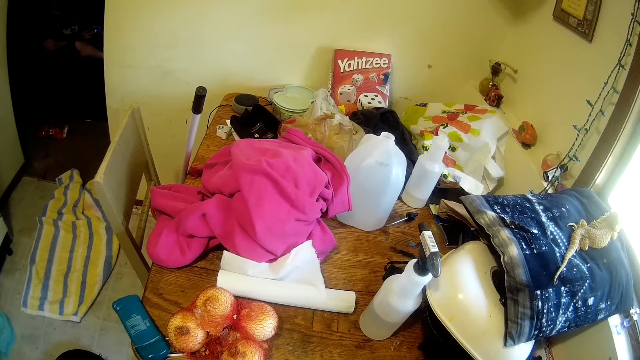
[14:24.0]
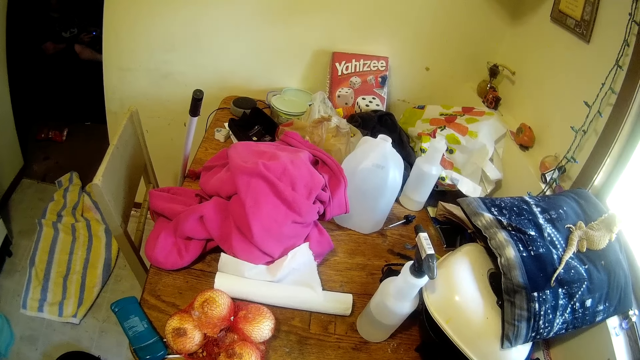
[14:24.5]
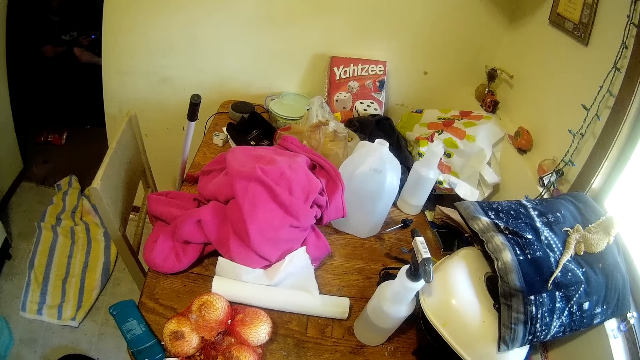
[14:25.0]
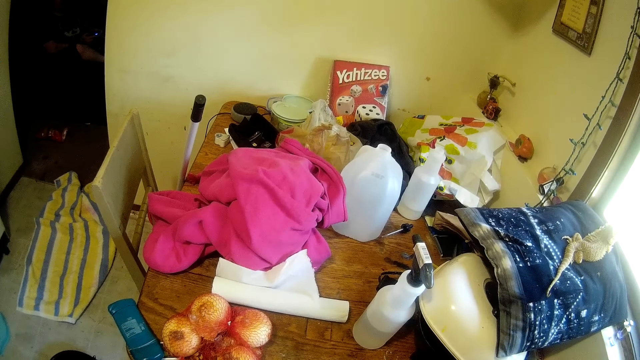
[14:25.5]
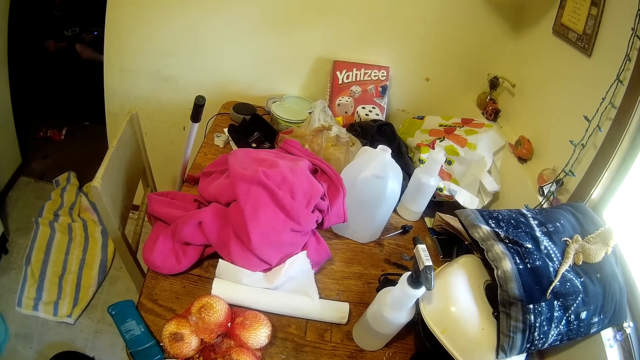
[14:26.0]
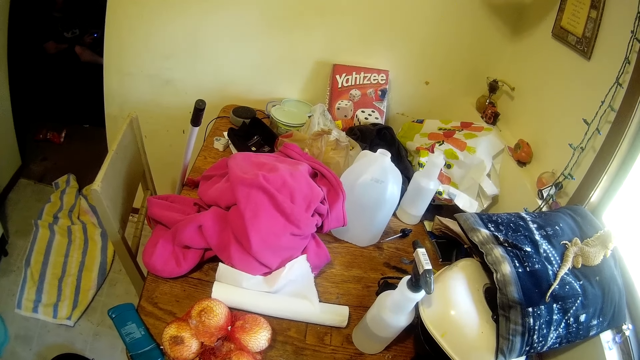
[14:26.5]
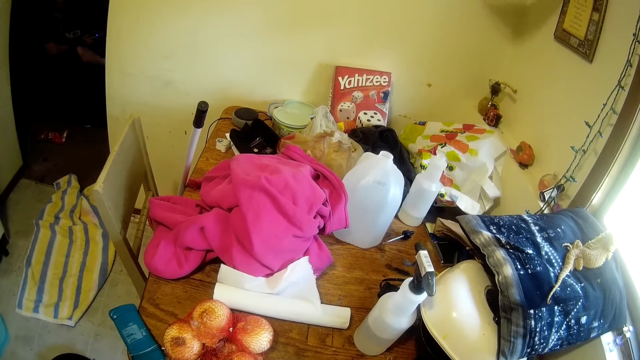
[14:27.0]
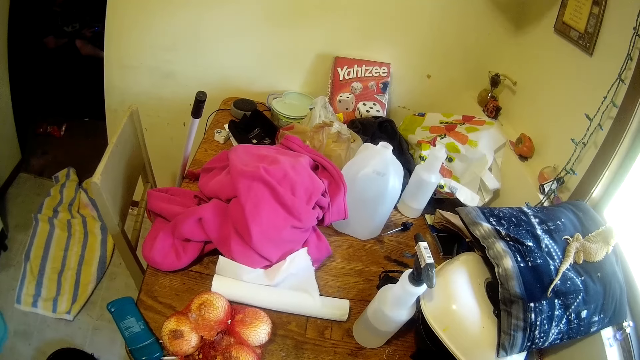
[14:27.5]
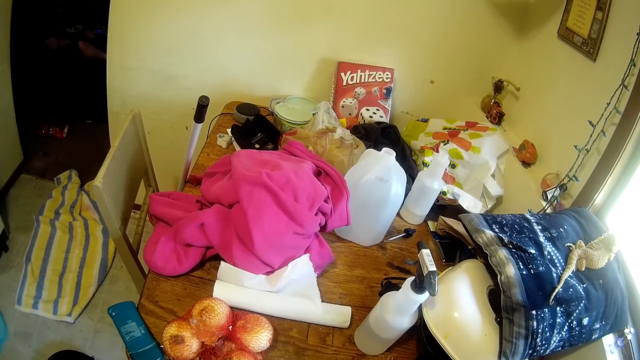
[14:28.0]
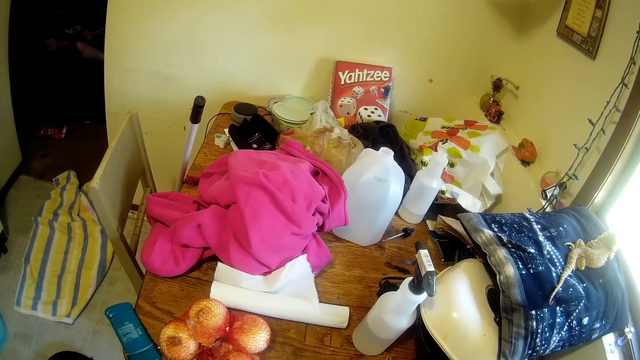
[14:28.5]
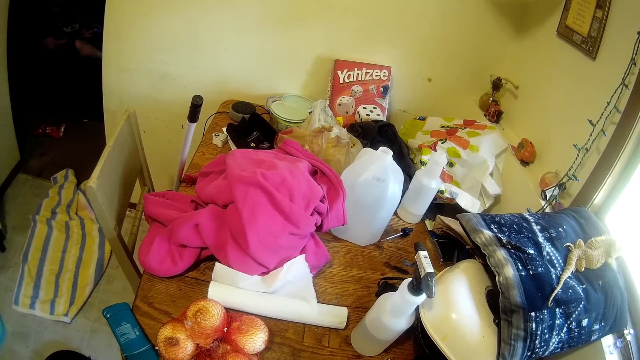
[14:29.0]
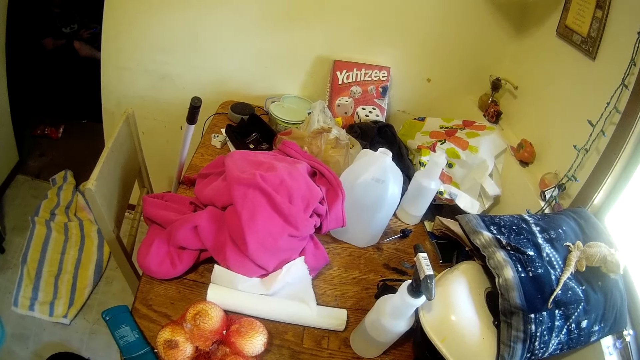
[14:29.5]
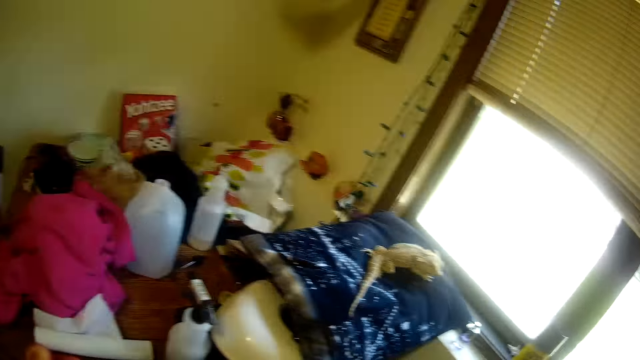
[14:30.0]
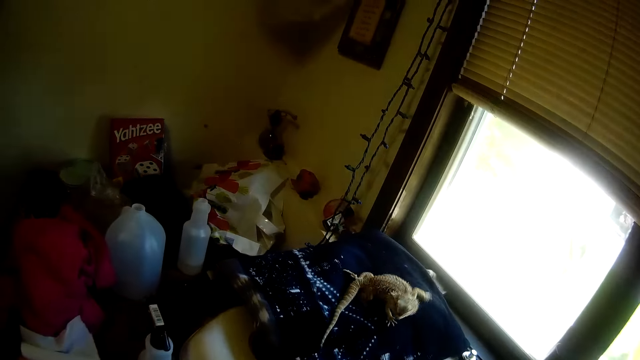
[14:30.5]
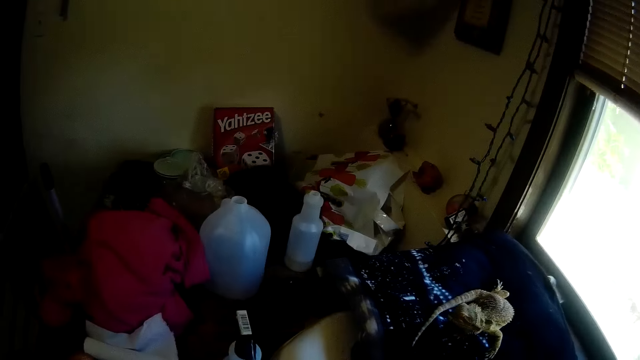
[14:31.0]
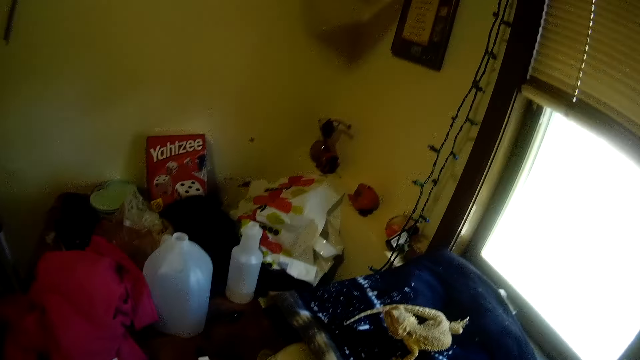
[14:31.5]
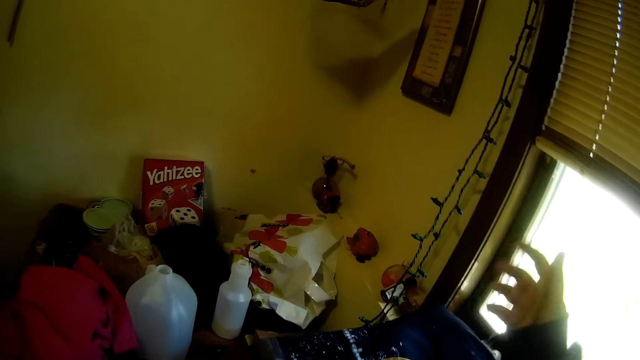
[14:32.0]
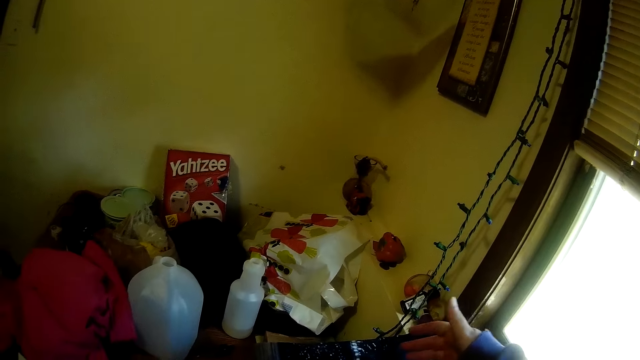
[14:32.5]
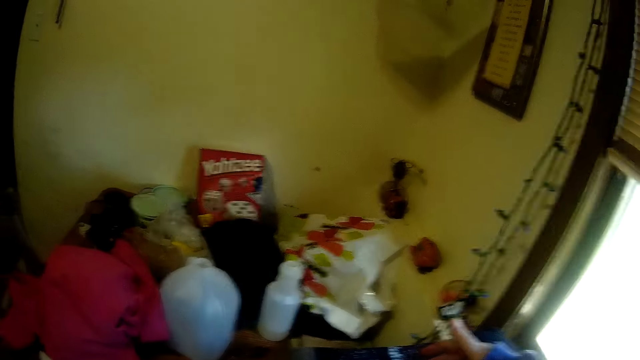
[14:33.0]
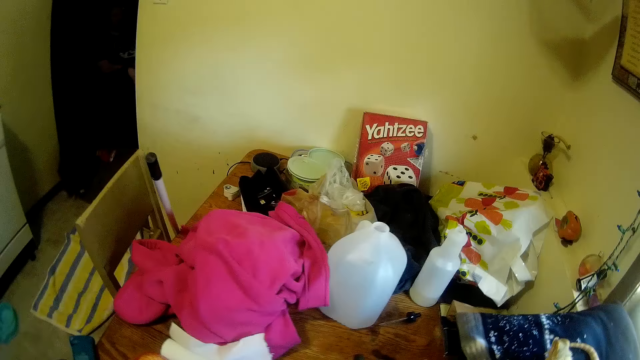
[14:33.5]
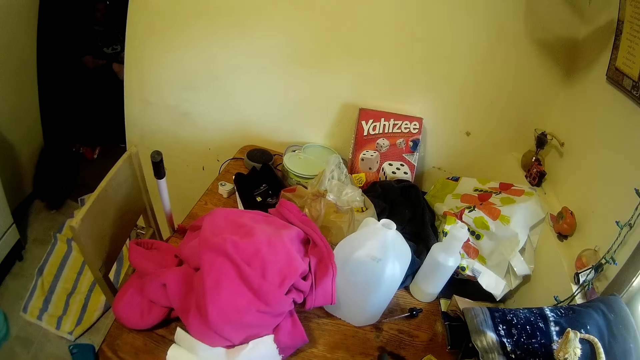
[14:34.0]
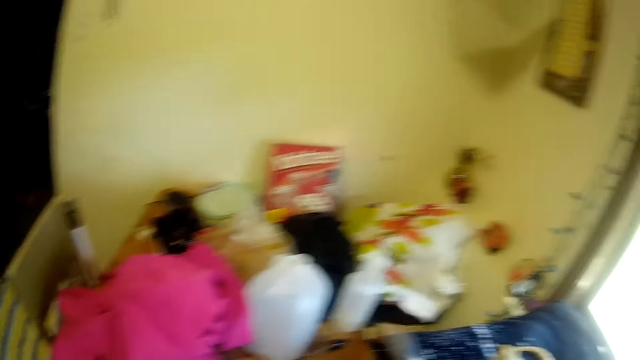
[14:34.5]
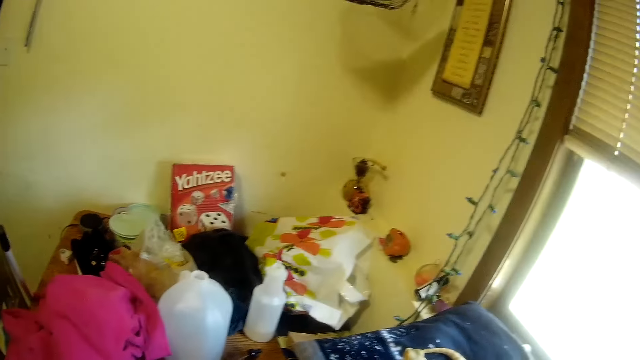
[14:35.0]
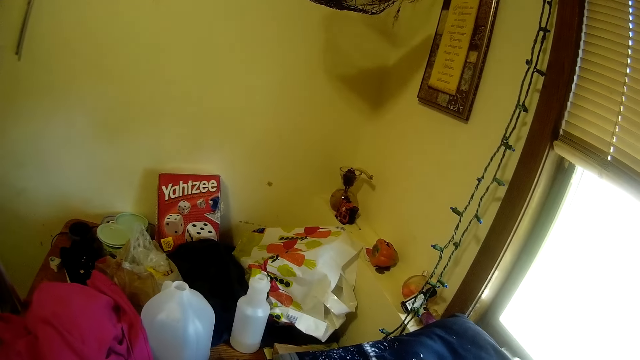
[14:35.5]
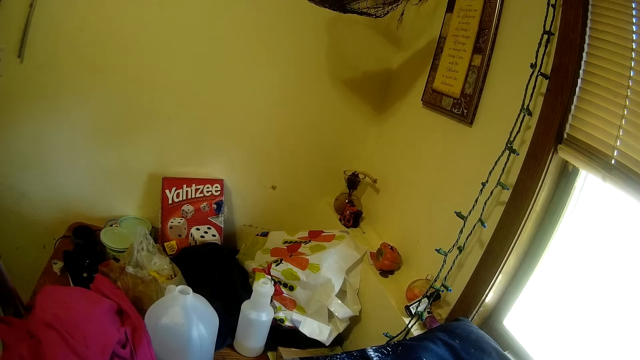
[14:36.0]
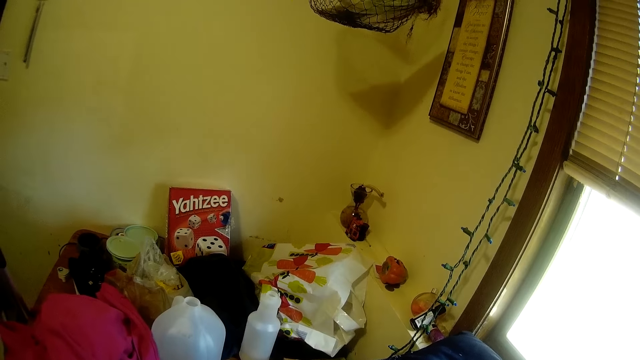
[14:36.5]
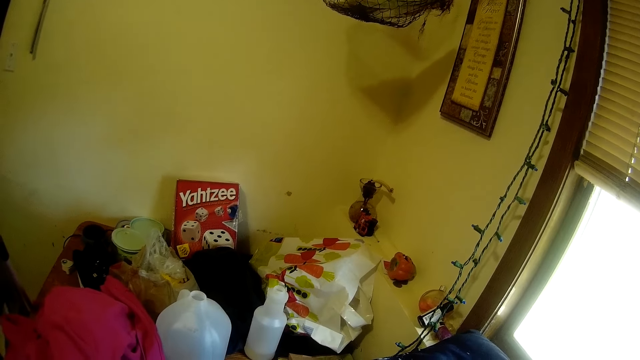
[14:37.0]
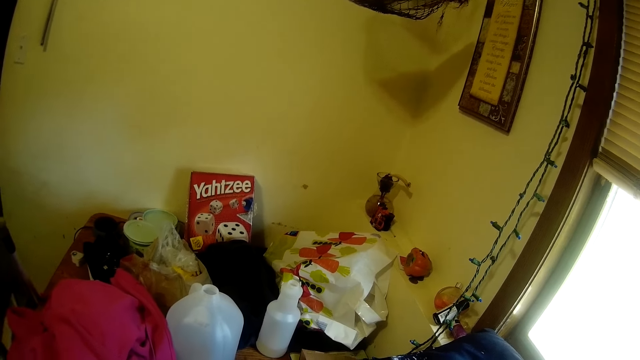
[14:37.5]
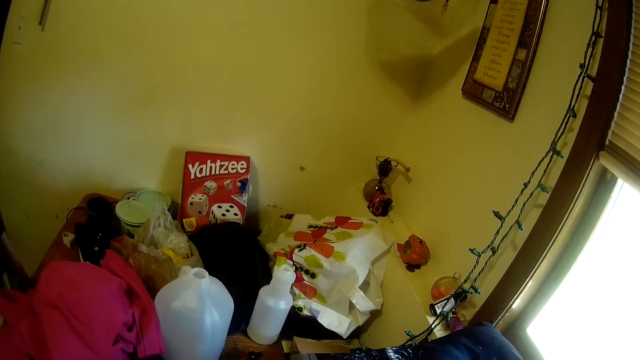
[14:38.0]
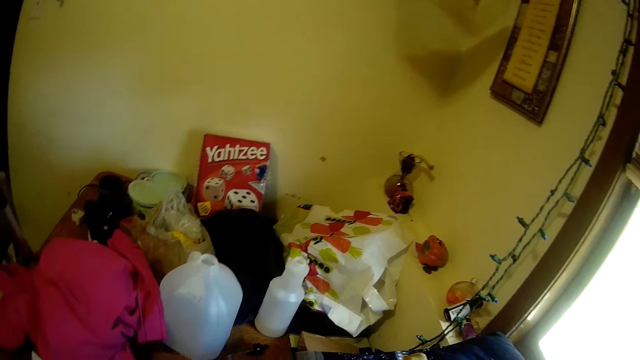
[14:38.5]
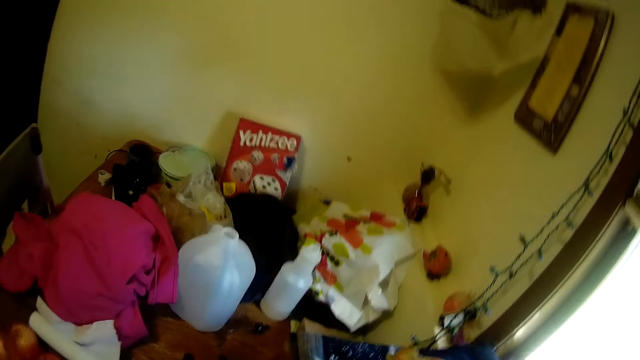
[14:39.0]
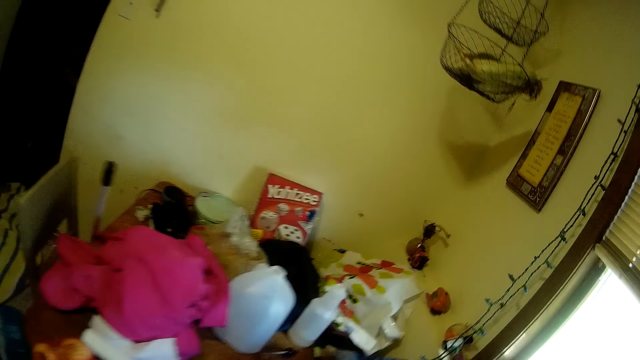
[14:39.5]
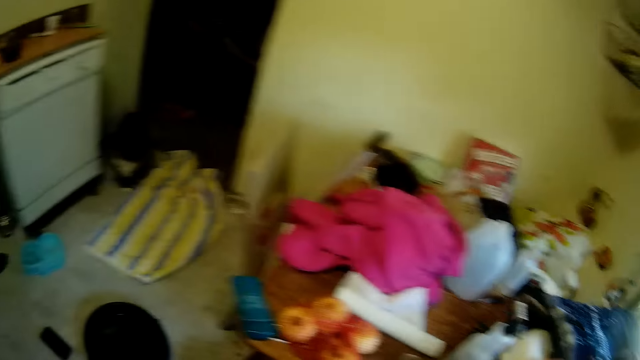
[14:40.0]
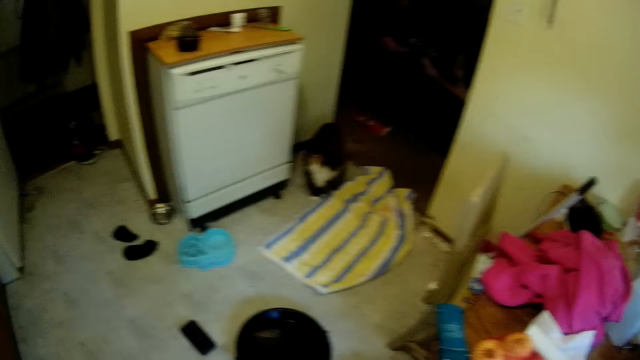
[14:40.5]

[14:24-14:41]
The camera wearer converses with the man. The bearded dragon lizard turns around. The camera wearer looks at the chameleon. She picks the bearded dragon lizard from the table with her right hand. She touches the chameleon. A cat sits on the floor.

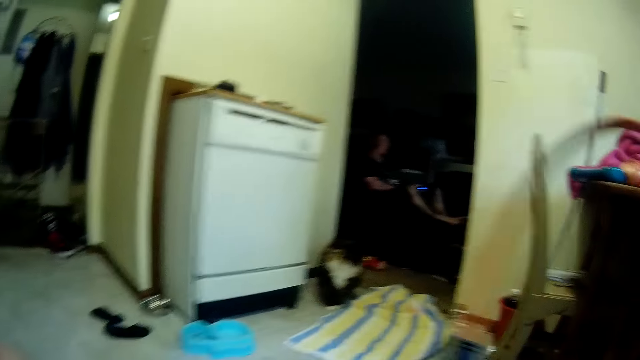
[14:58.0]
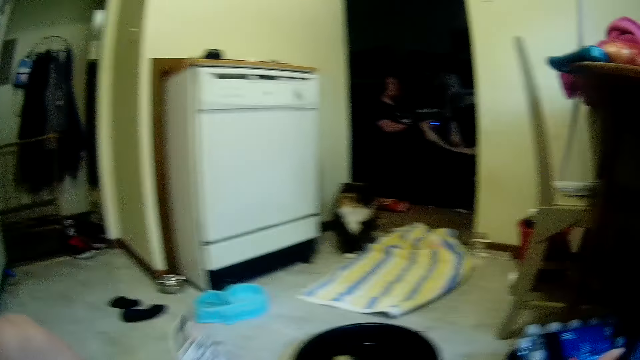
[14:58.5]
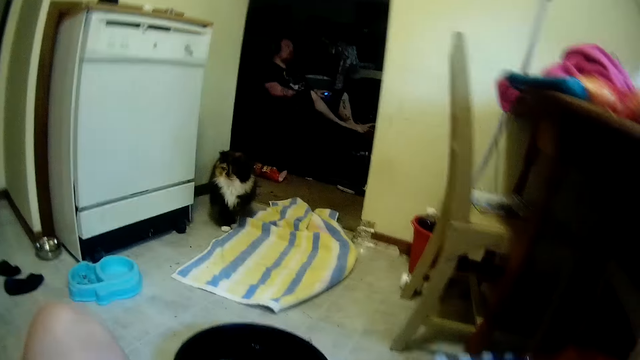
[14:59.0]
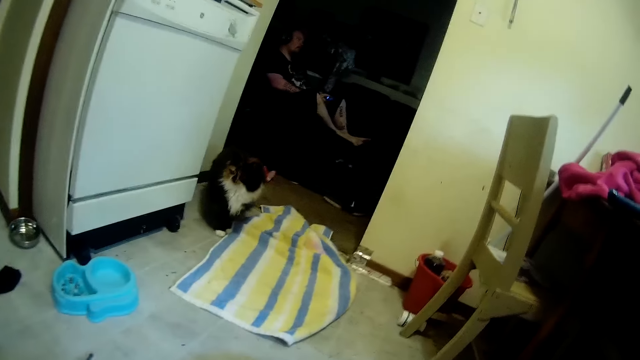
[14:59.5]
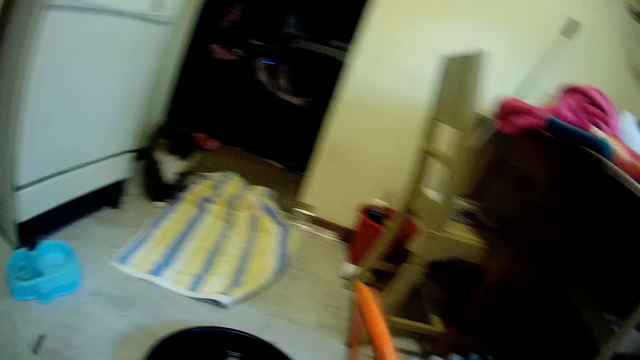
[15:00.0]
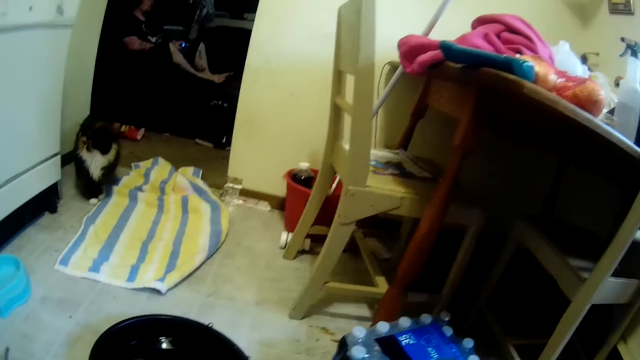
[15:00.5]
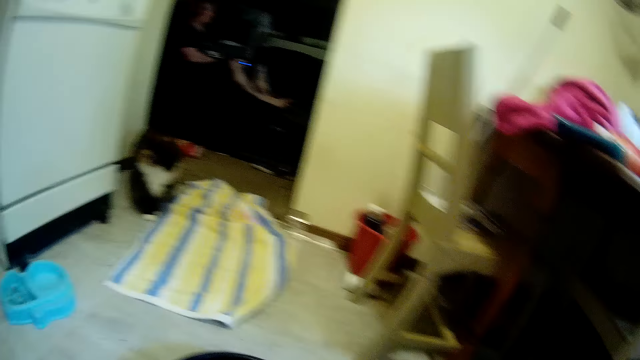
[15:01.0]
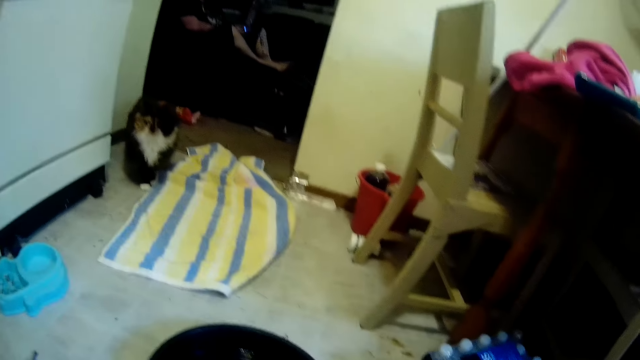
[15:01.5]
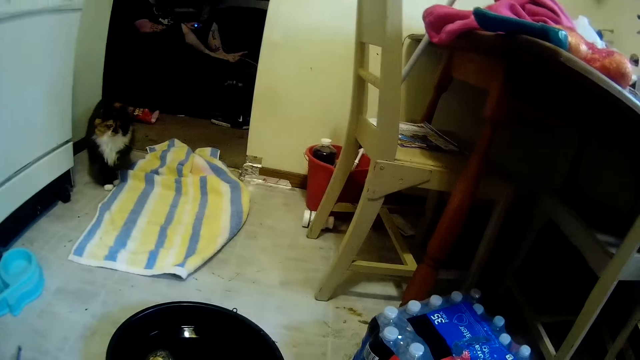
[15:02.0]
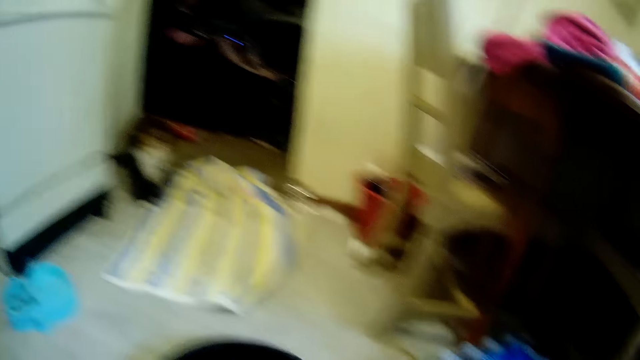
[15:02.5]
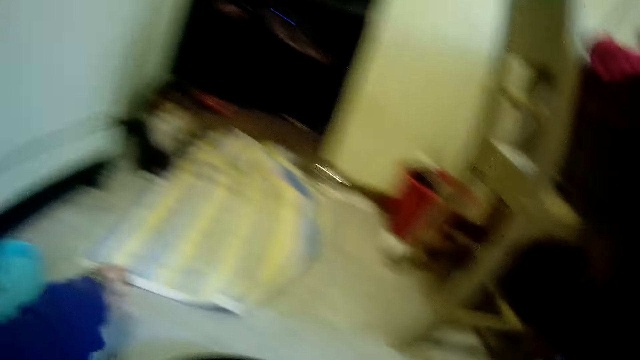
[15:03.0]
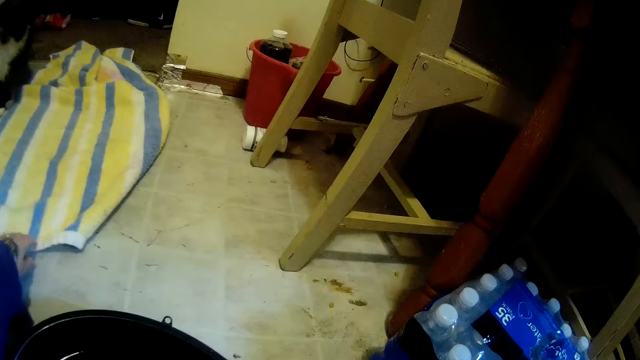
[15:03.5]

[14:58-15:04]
The camera wearer picks up a pipe. She holds the pipe with her right hand. A person sits in the living room. The camera wearer drops the pipe on the floor. She pulls a towel on the floor with her left hand.
